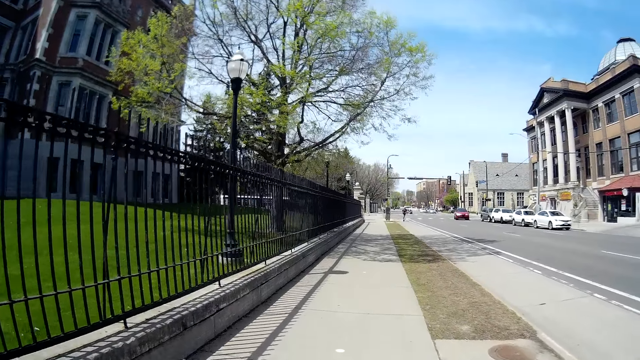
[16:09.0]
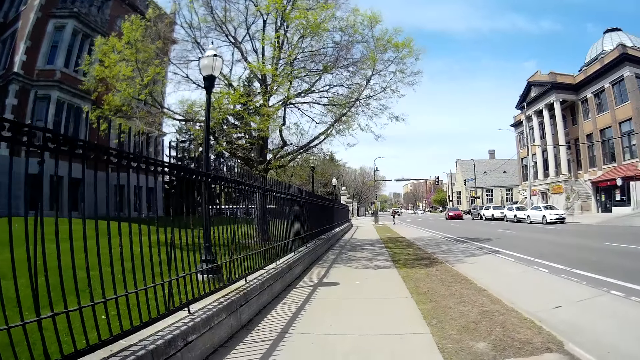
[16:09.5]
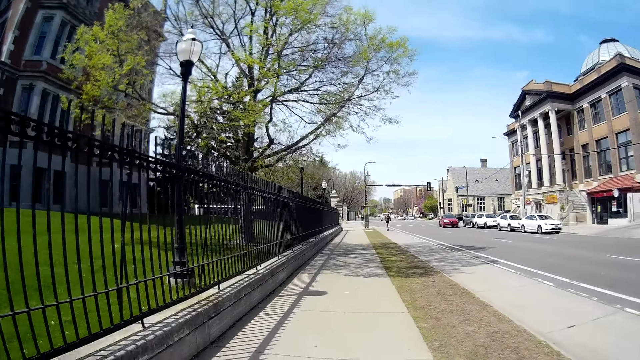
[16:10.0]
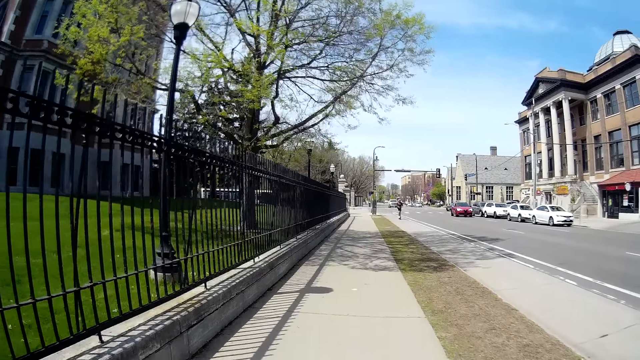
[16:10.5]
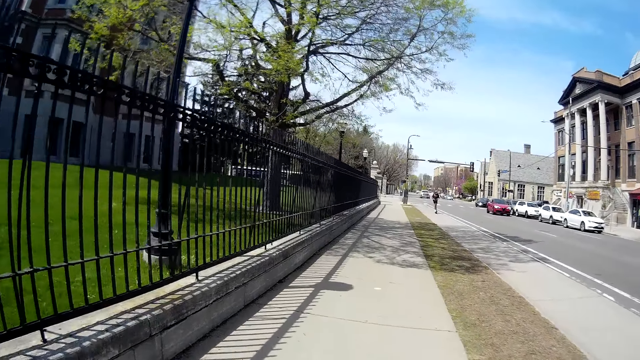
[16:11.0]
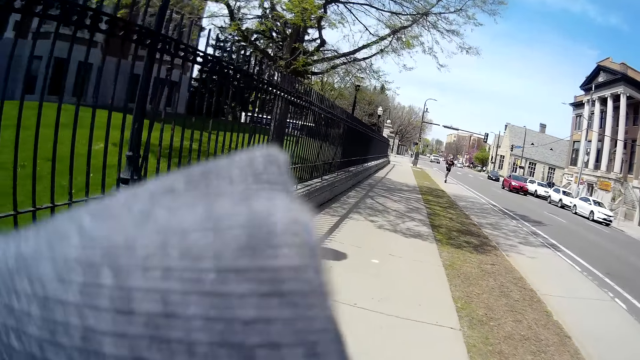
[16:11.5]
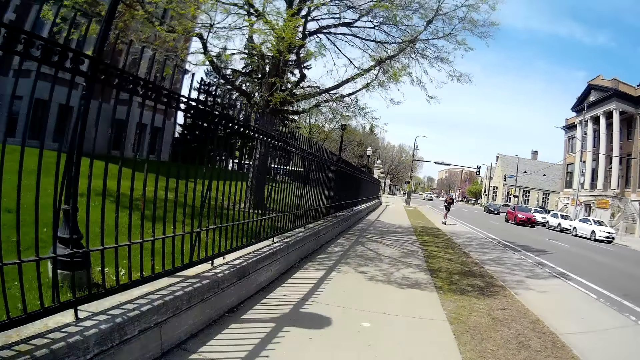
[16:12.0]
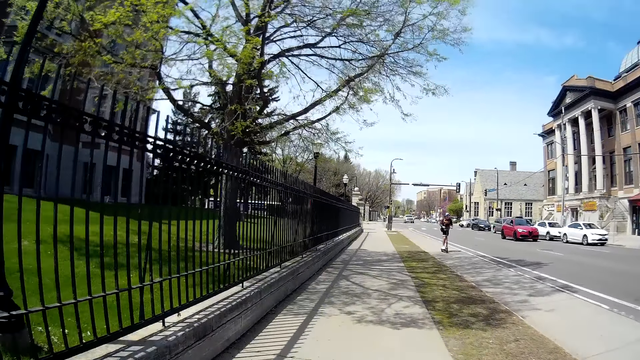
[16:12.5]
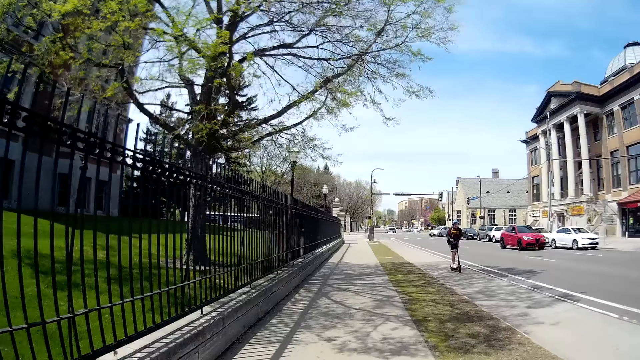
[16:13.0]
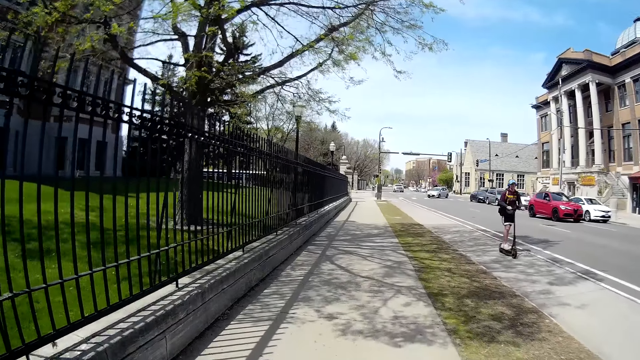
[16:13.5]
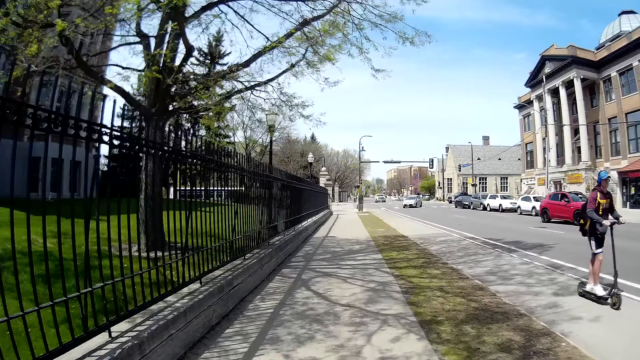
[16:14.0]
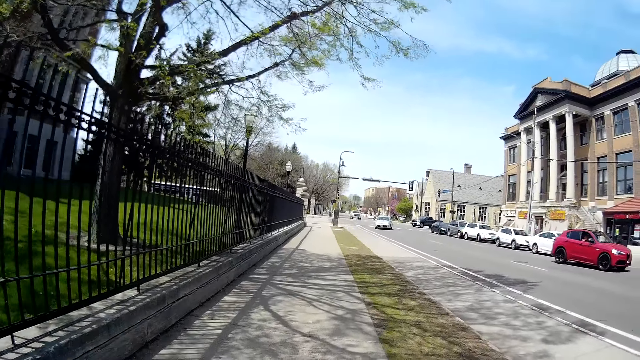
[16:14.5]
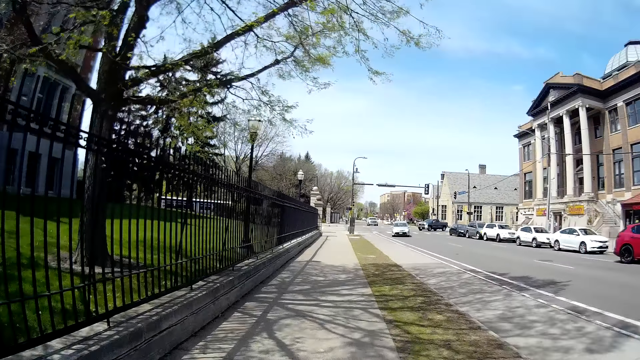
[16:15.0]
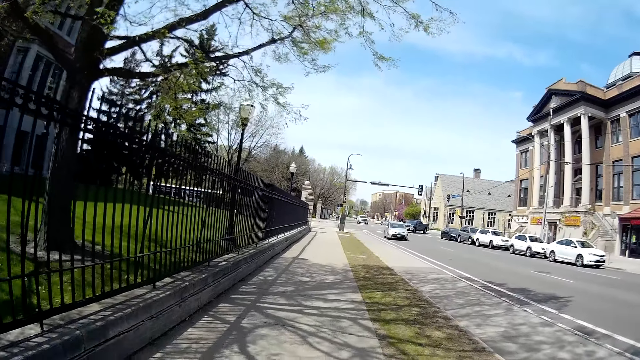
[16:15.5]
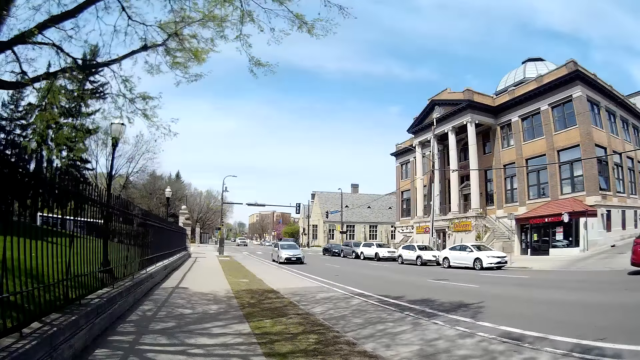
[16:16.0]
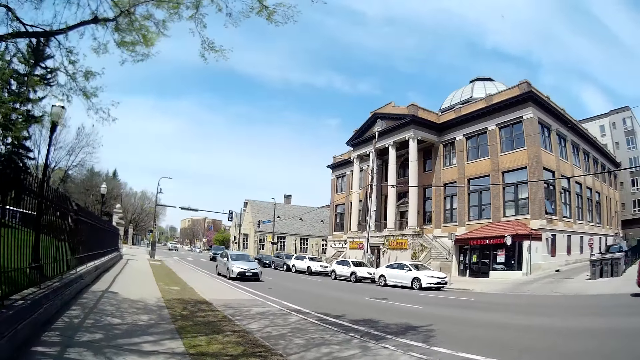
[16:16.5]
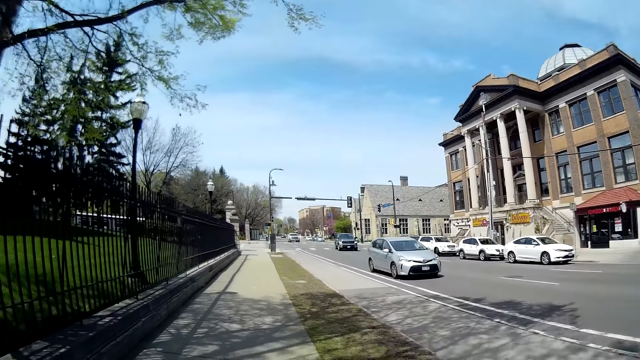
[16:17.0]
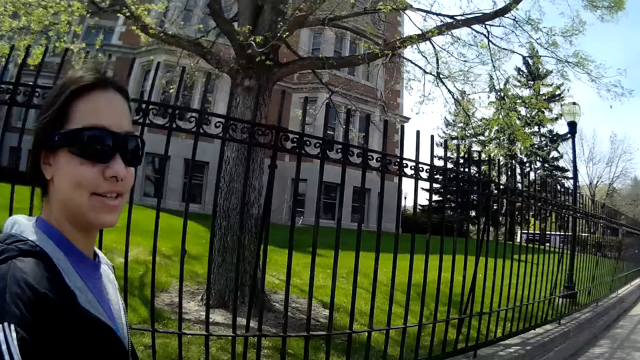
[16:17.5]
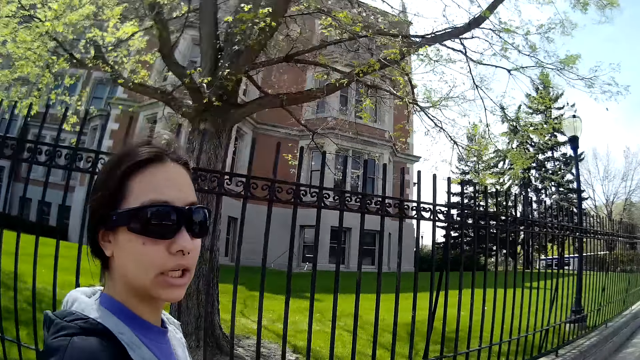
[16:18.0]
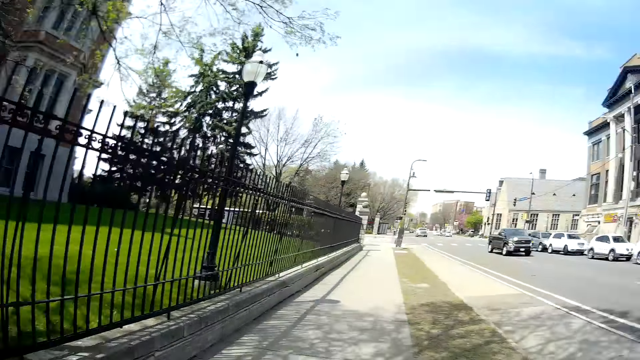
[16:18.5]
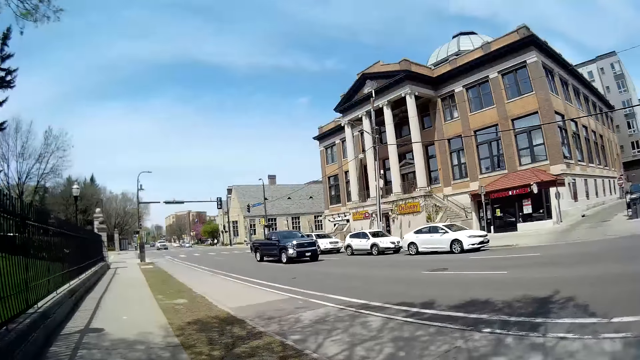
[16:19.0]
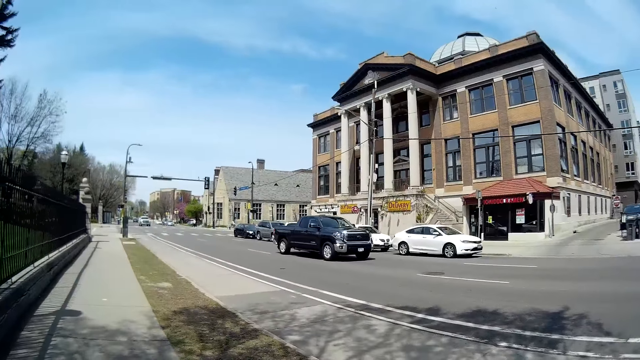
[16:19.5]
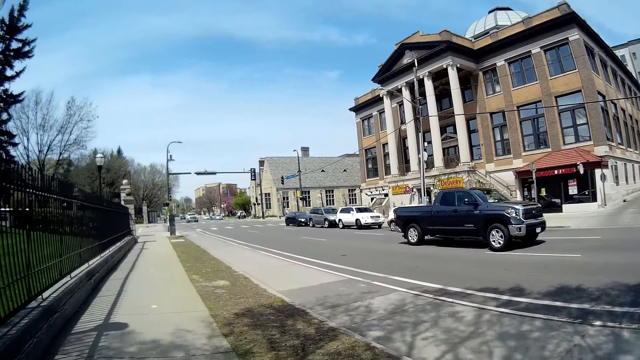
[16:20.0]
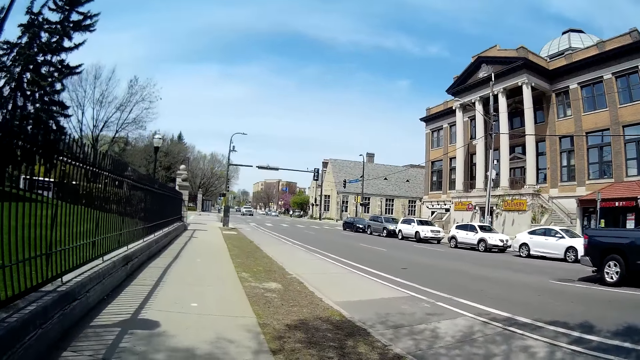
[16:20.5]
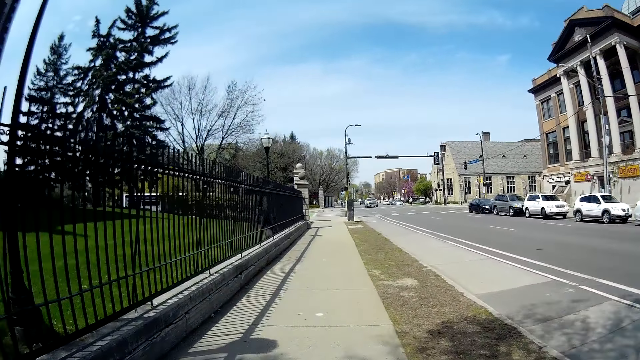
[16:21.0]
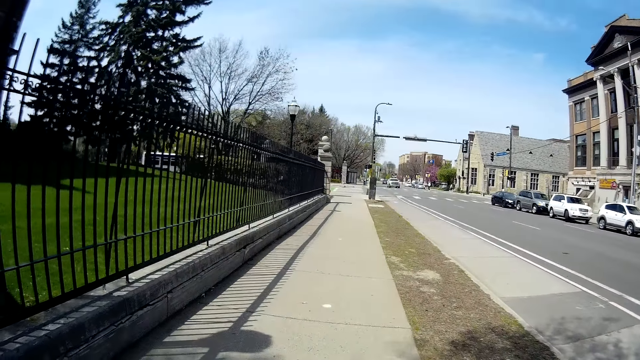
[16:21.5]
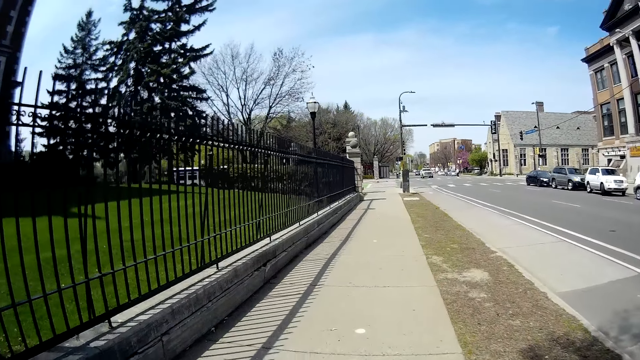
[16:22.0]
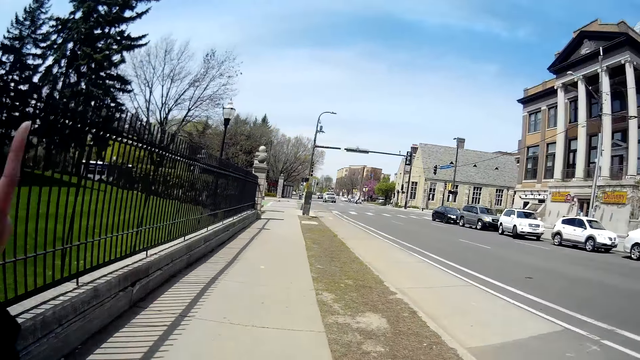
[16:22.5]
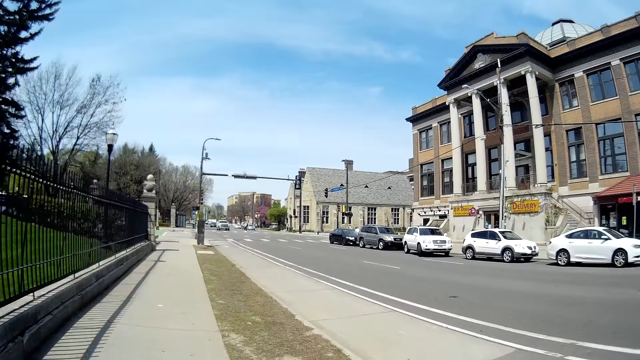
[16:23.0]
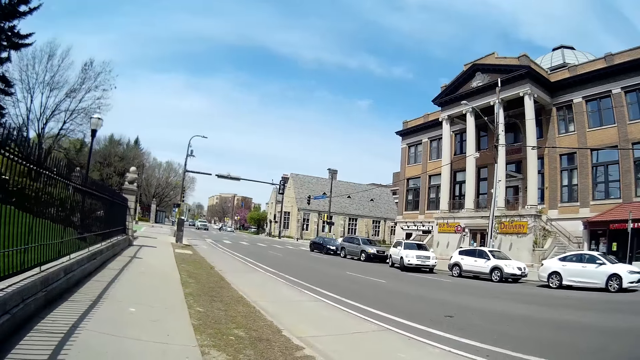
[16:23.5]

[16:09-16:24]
The camera wearer touches her face with her left hand. She looks at a woman. The woman talks to the camera wearer and walks on the pathway. The camera wearer walks on the pathway.

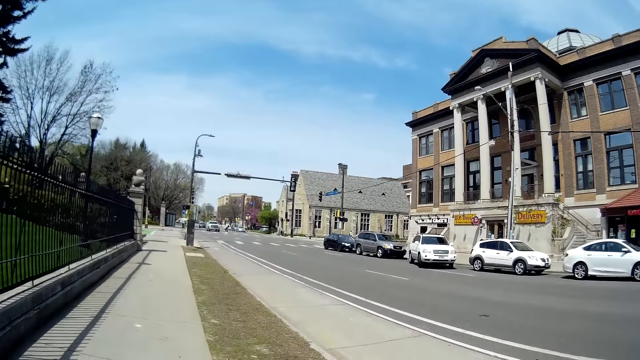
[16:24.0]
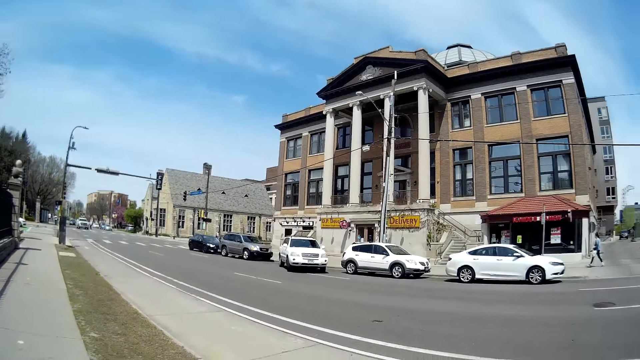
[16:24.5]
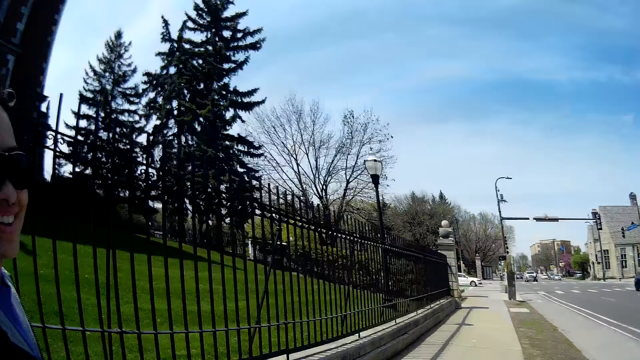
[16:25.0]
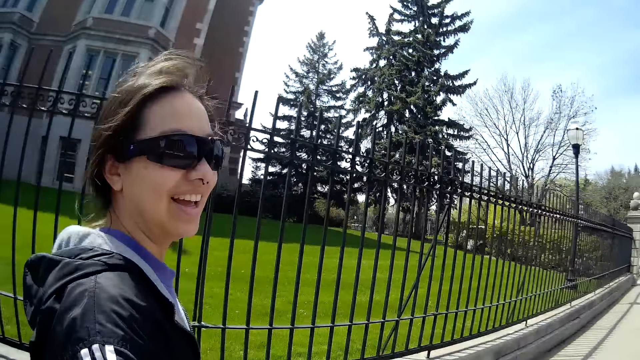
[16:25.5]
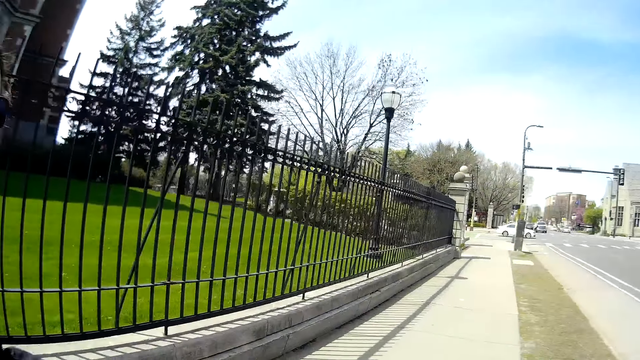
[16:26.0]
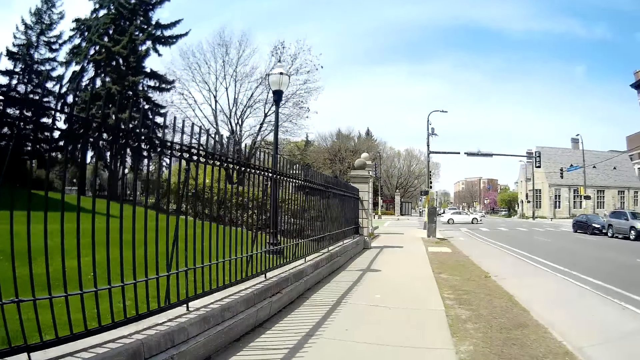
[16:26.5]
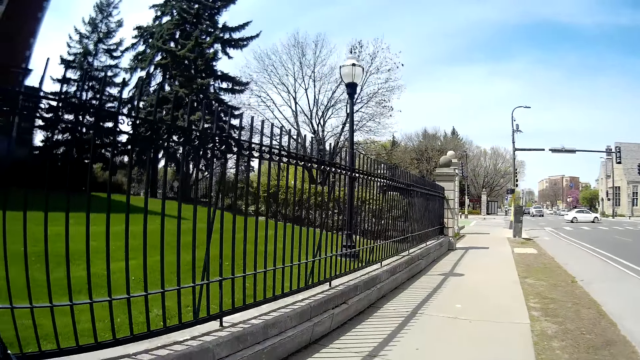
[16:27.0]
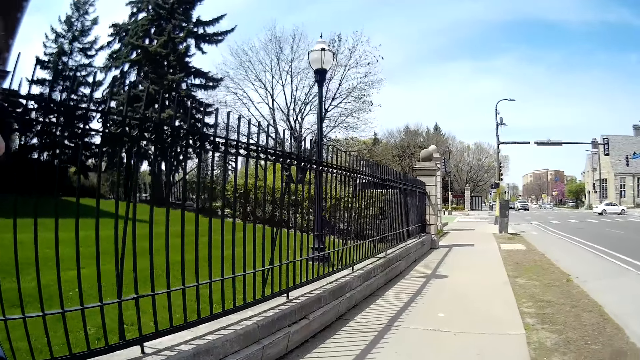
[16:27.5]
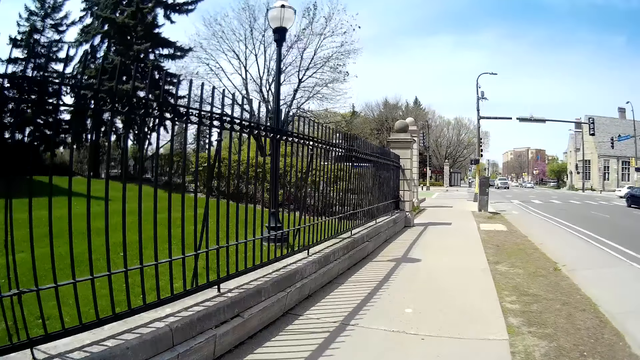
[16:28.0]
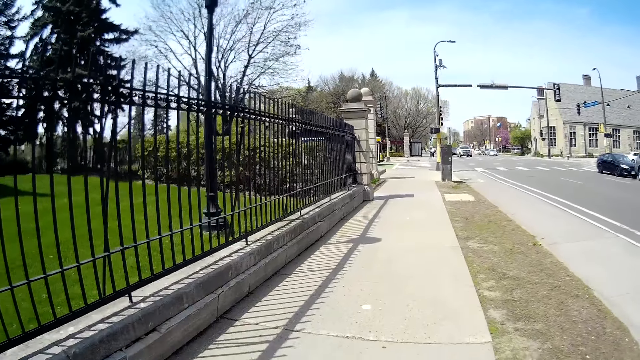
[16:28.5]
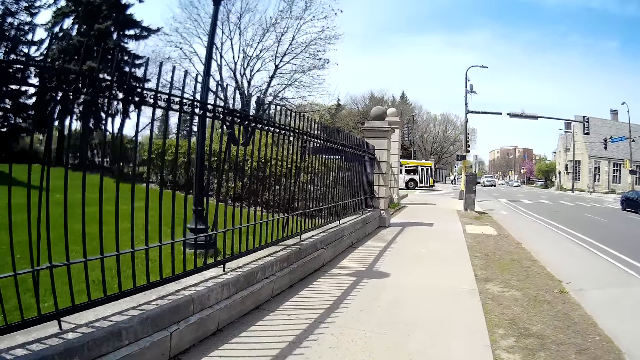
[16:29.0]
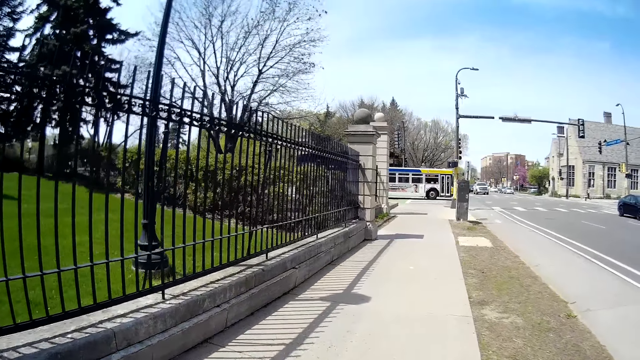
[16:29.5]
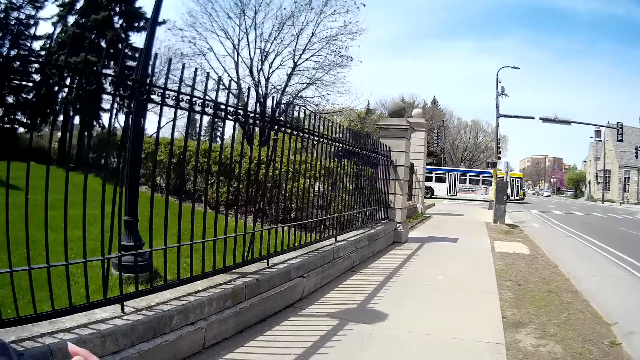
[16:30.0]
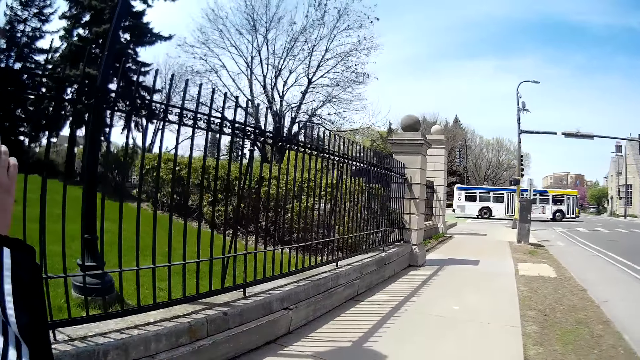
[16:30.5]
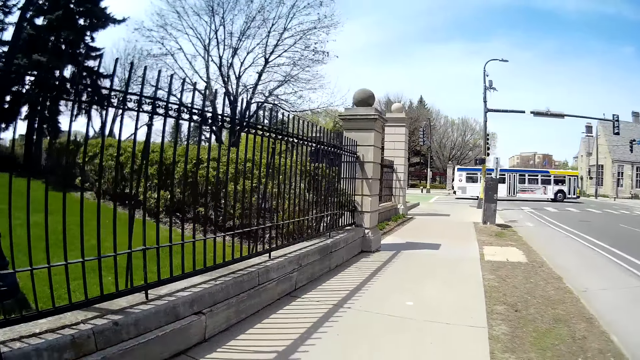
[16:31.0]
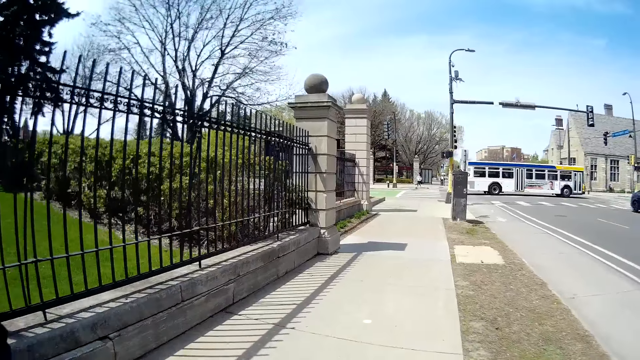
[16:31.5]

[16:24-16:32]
The camera wearer looks at a woman. The woman talks to the camera wearer.
